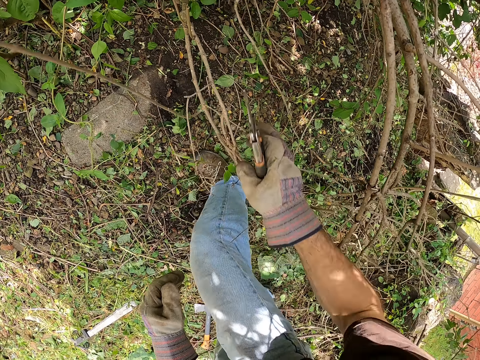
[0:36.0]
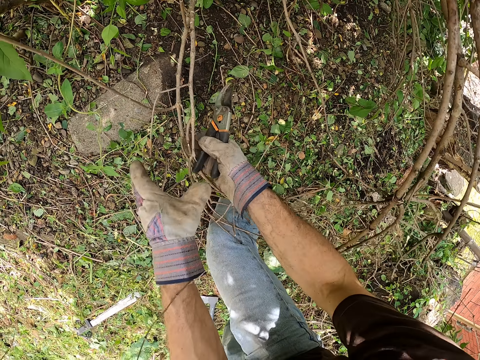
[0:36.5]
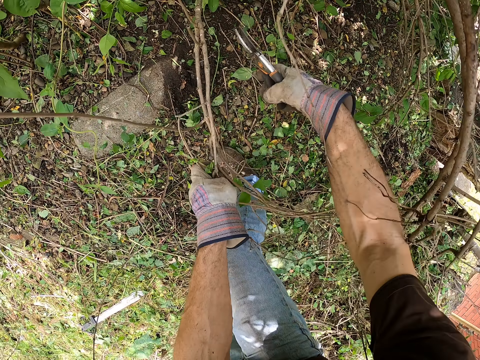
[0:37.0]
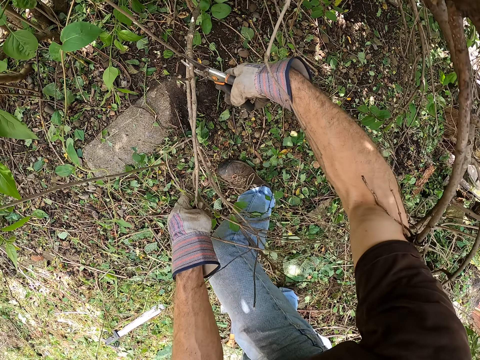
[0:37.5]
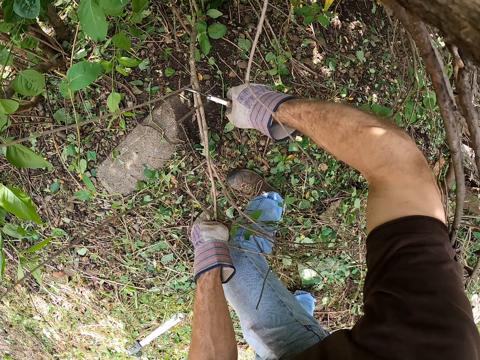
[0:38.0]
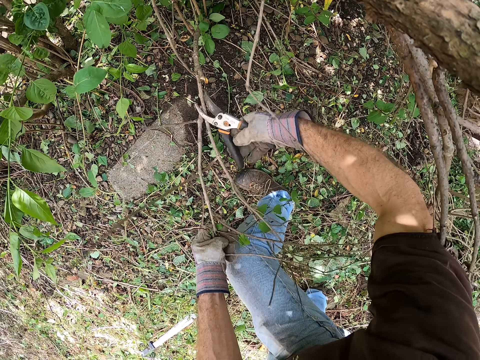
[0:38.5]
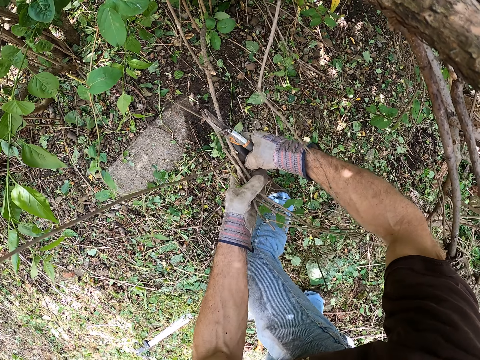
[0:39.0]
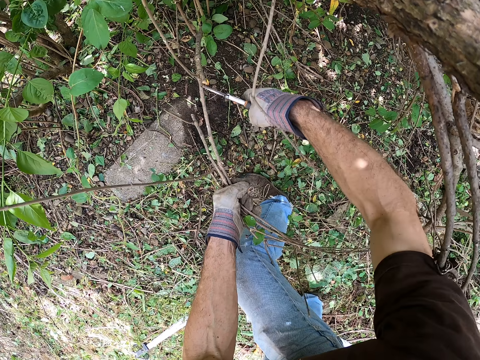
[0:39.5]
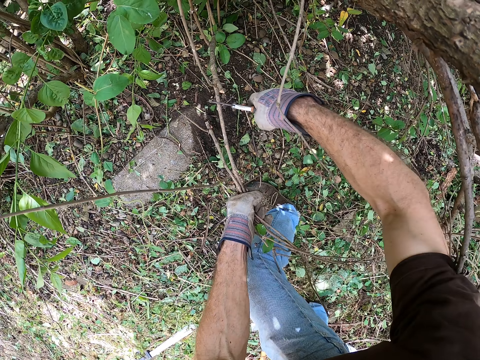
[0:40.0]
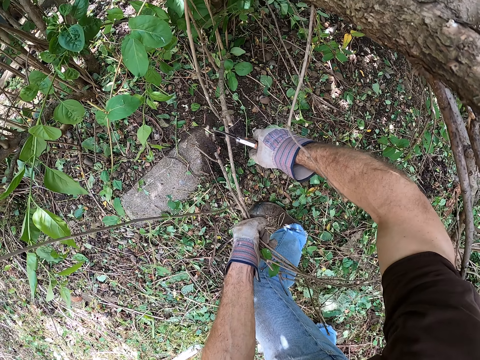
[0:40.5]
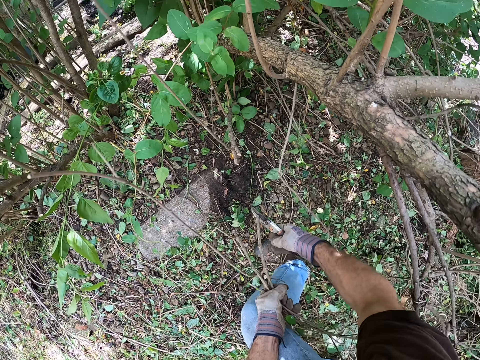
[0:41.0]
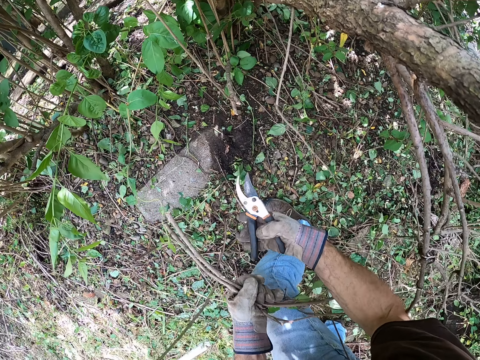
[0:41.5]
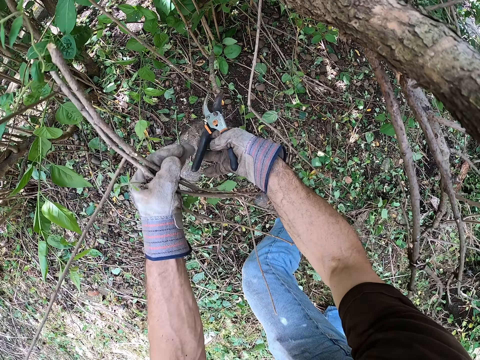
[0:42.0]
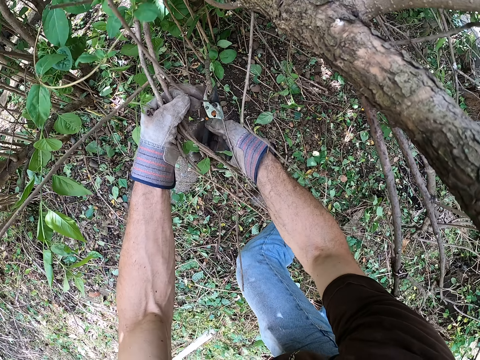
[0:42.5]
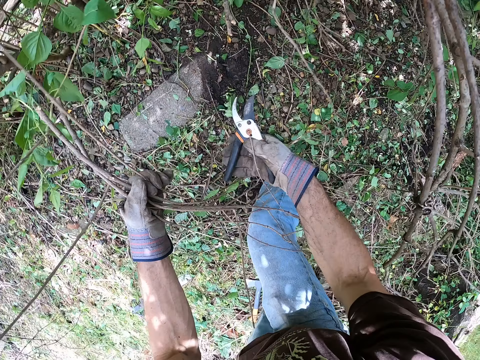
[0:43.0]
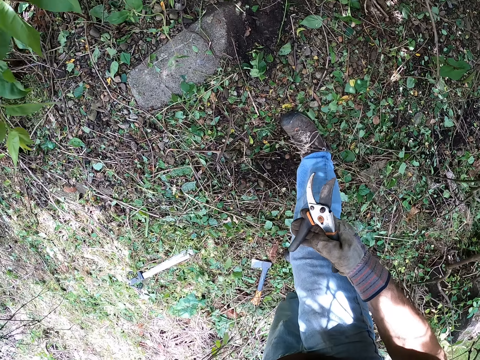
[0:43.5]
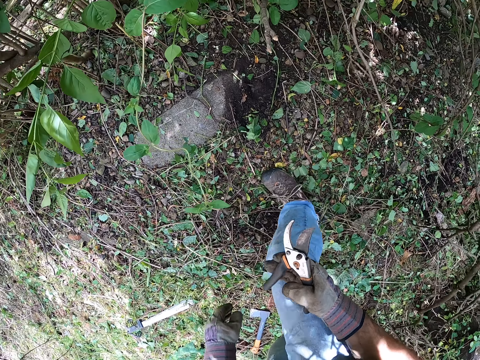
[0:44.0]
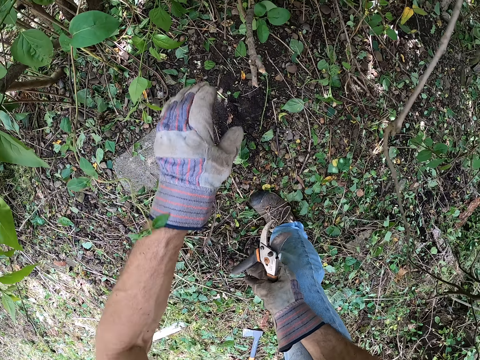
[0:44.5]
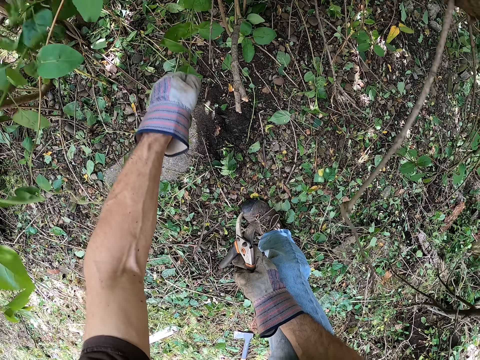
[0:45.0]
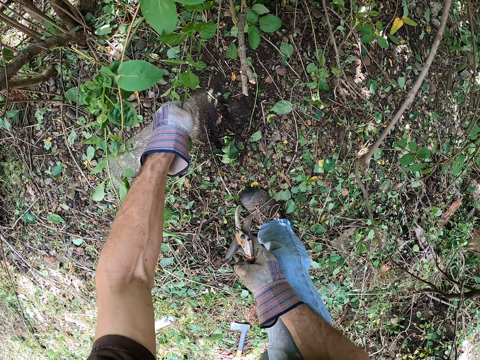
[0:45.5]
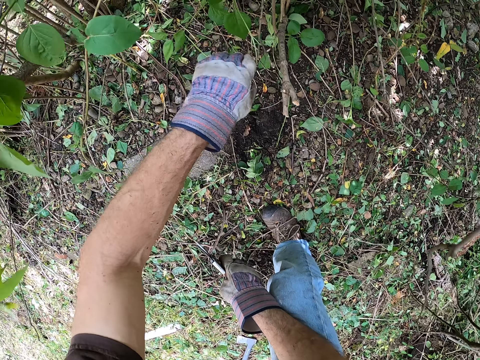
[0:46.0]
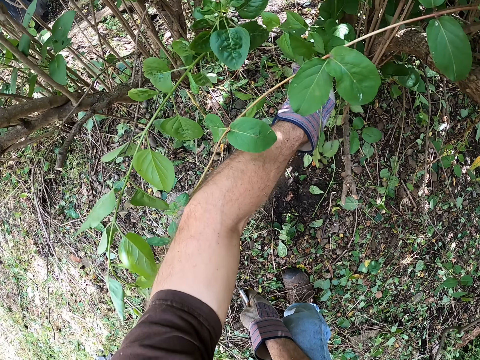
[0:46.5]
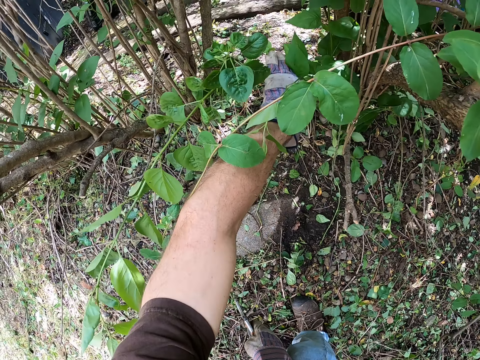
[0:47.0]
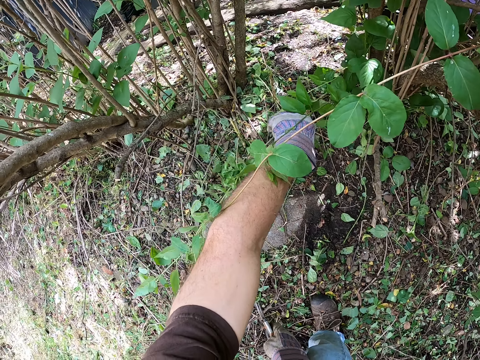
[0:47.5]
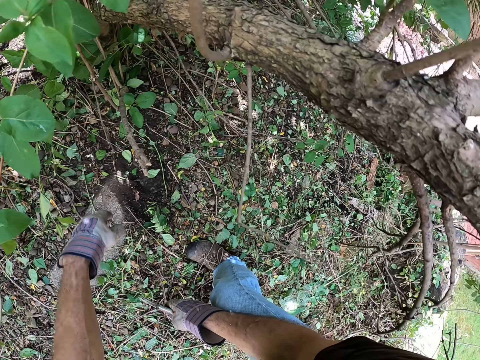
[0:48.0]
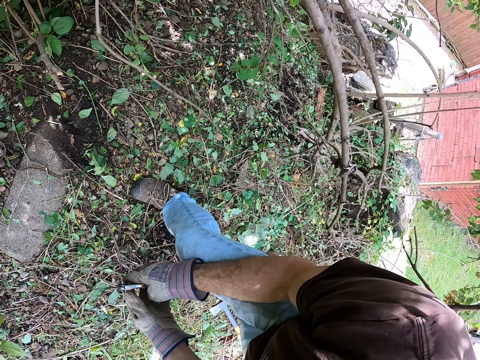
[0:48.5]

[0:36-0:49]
The camera wearer holds the branches with his hand. He pulls the tree branches. He cuts the branches with the pruner. He cuts the tree branch. He removes a branch with his left hand. He puts down the tree branch. He holds some leaves with his left hand. He pulls the tree branch with leaves.

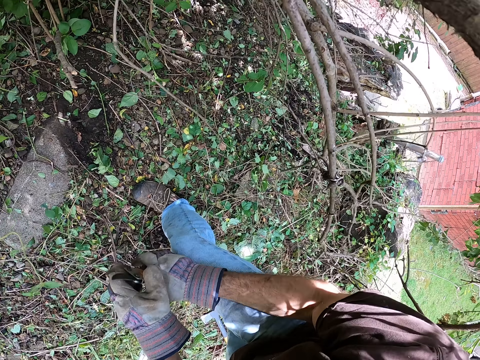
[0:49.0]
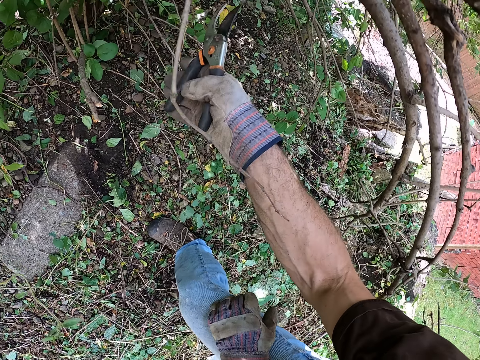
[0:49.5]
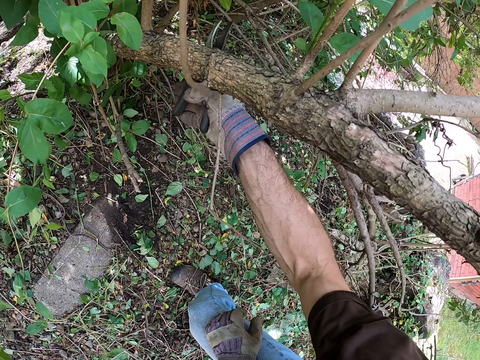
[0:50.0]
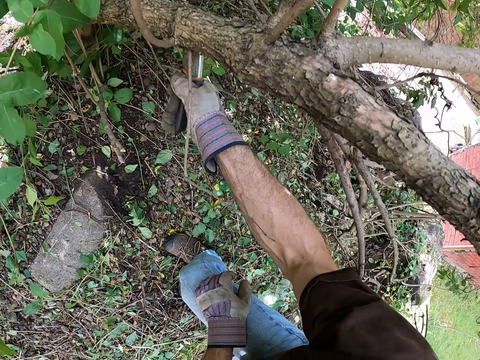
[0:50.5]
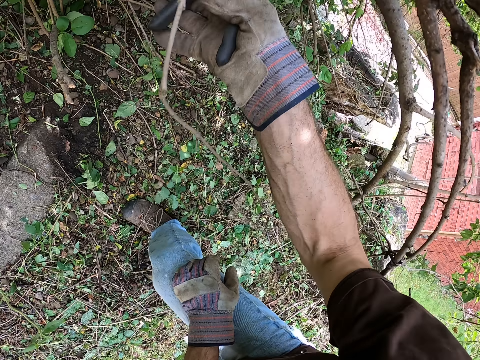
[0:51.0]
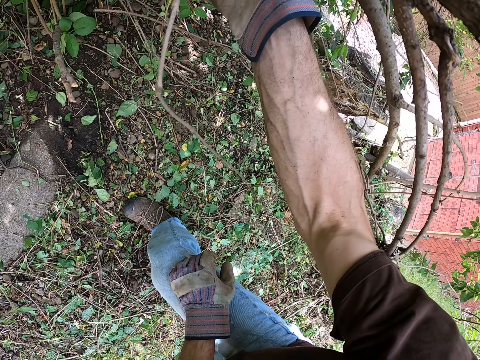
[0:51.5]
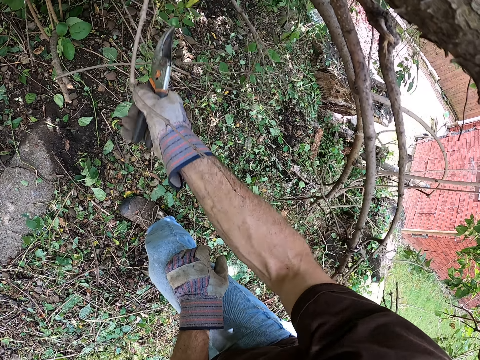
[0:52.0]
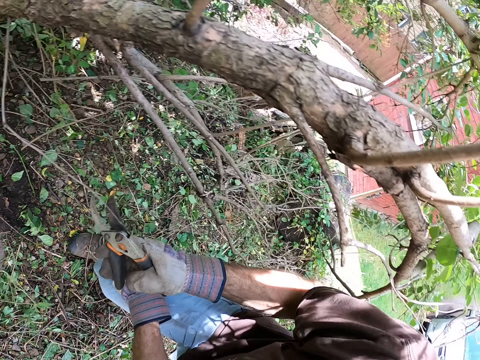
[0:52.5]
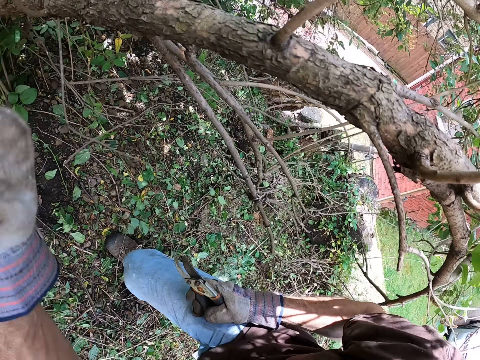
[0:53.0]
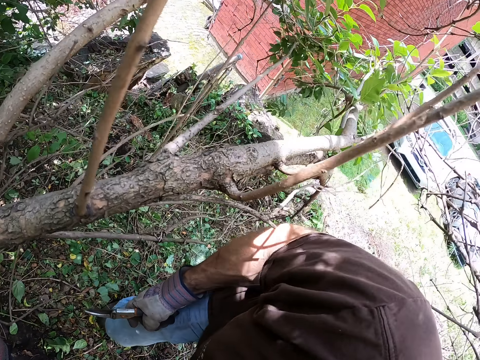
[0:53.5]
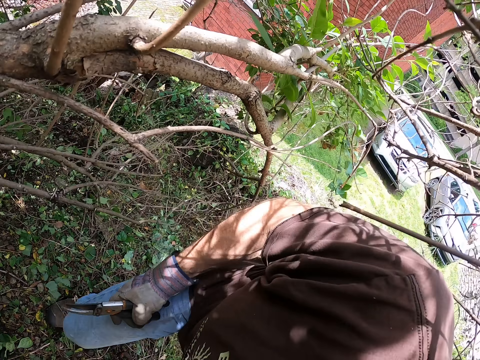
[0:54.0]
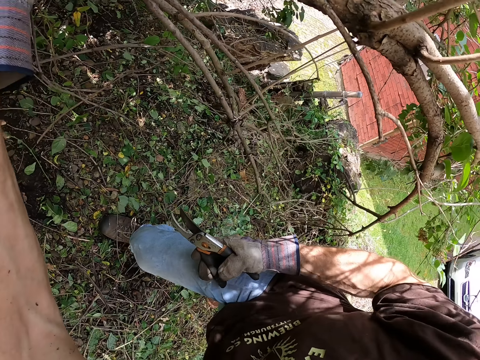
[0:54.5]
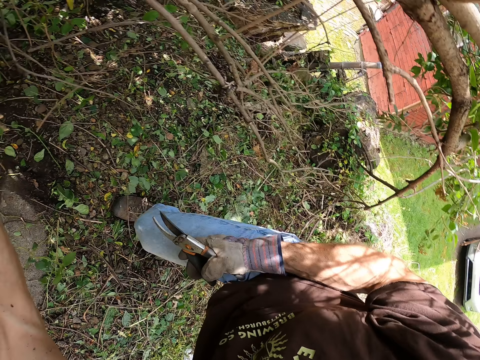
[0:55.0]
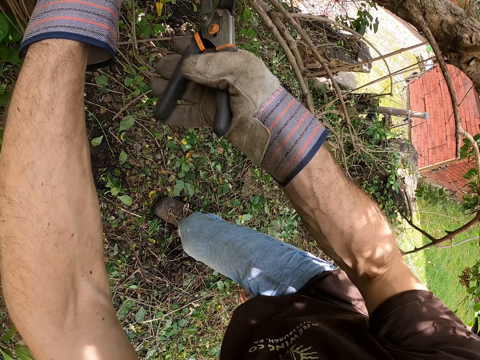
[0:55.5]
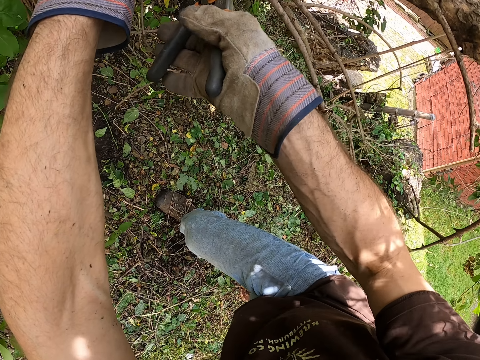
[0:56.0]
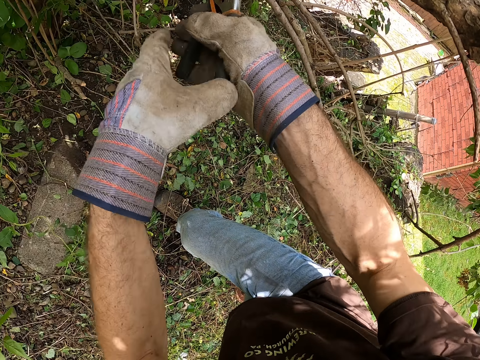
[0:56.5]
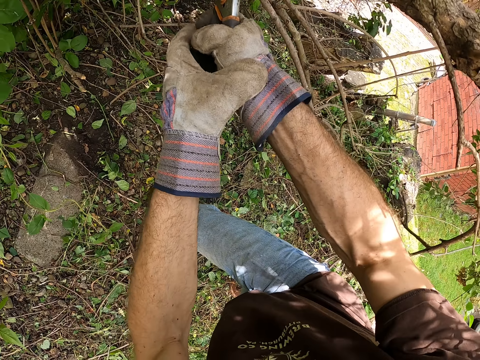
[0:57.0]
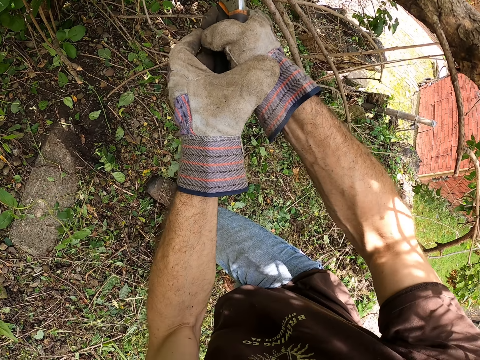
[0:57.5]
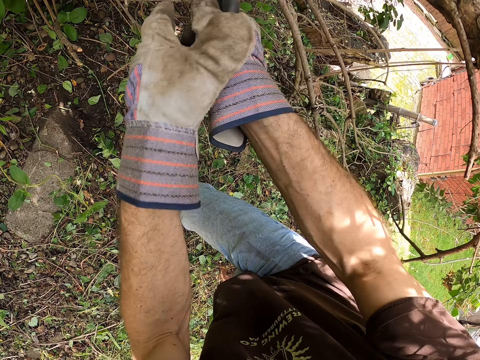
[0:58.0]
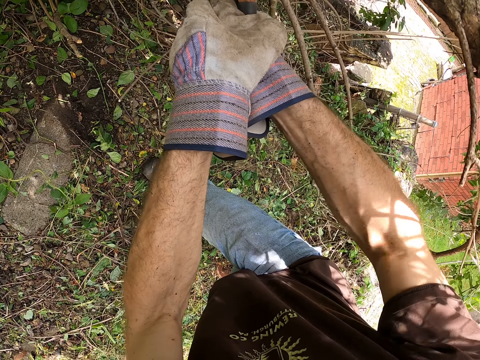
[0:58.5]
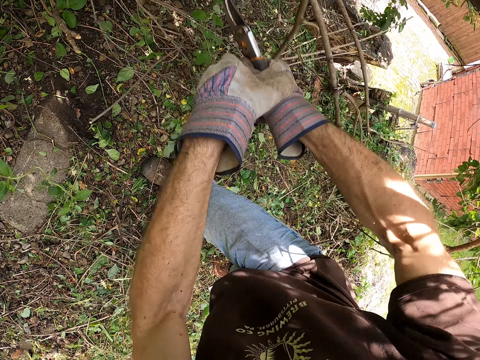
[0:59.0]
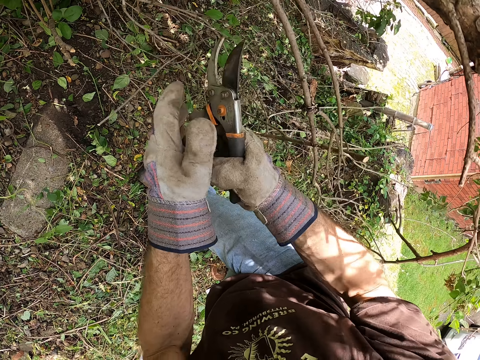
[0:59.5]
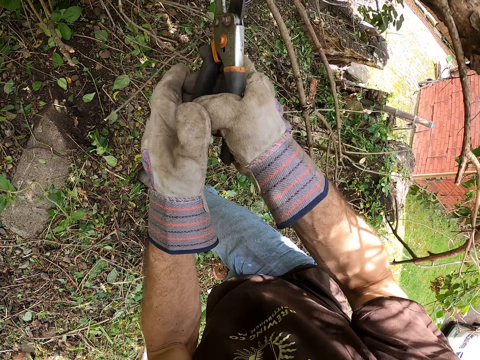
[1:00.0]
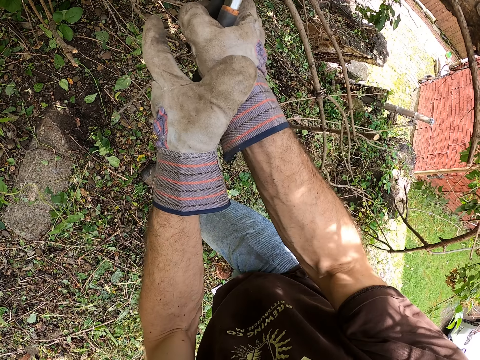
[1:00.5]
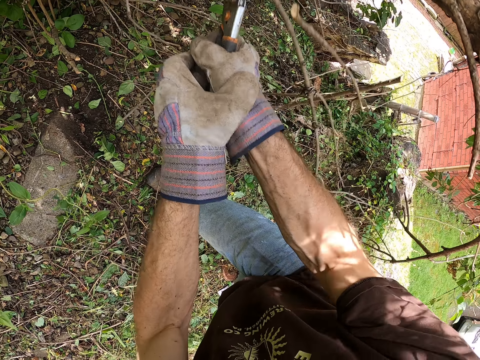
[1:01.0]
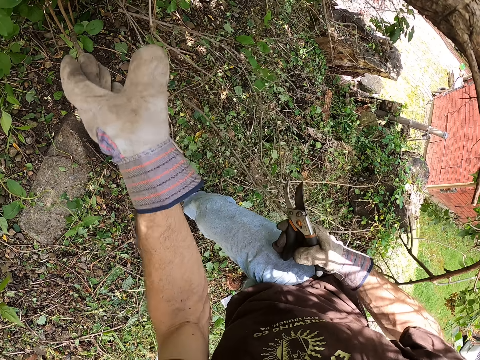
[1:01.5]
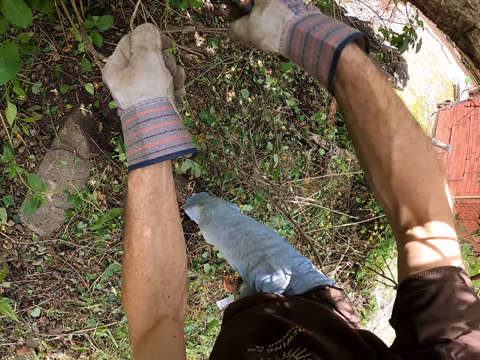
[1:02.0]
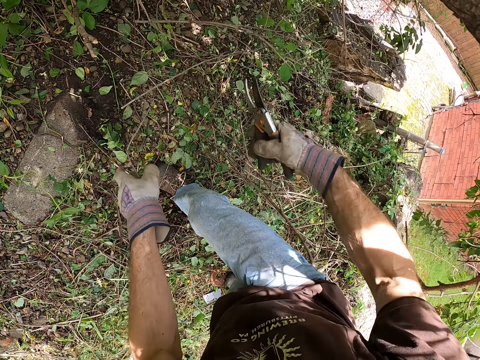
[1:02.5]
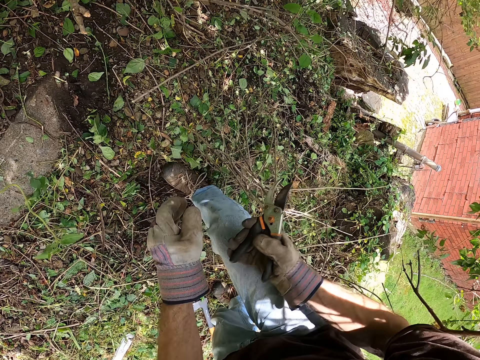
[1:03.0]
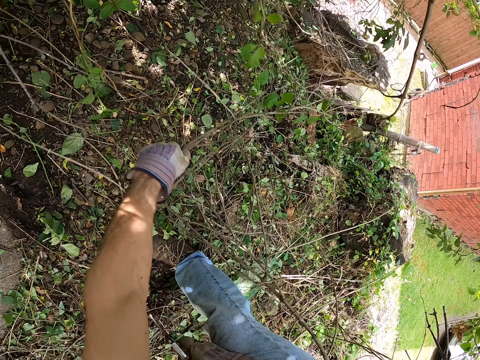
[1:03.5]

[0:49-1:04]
The camera wearer moves his hand. He cuts some branches with the pruner. He moves the scissors. He moves his hand. He holds a branch with his left hand. He cuts the branch with the pruner. He cuts the tree branch. He puts down the tree branch. He holds some branches with his left hand and cuts the branches with the pruner.
